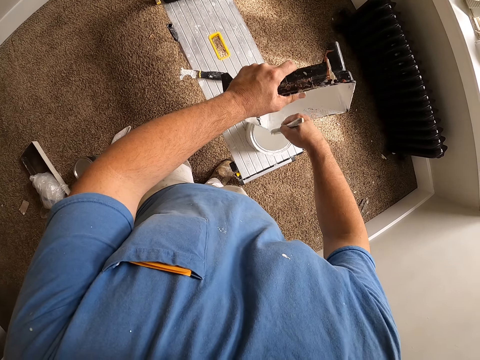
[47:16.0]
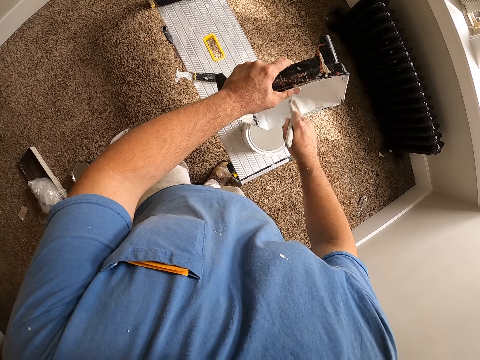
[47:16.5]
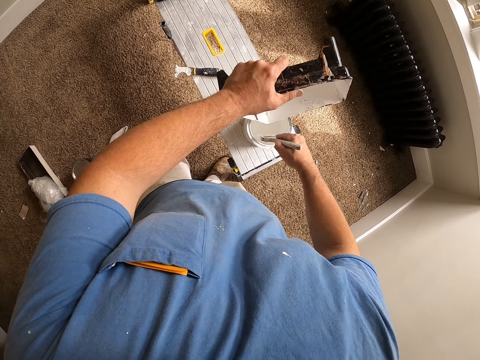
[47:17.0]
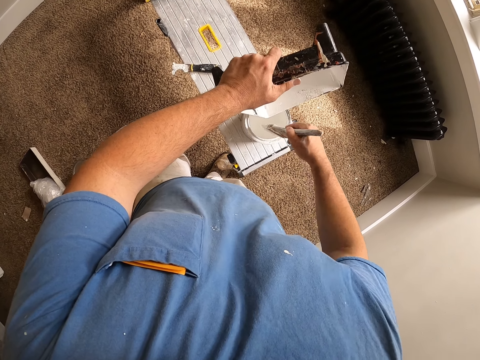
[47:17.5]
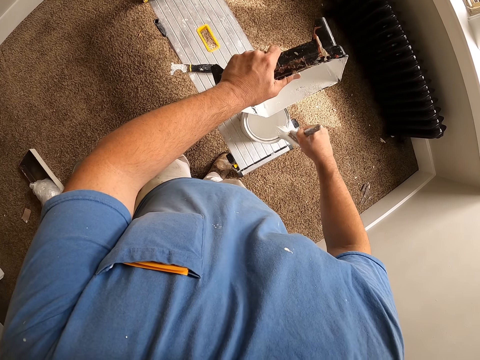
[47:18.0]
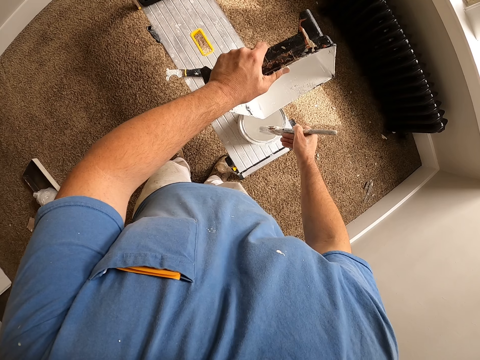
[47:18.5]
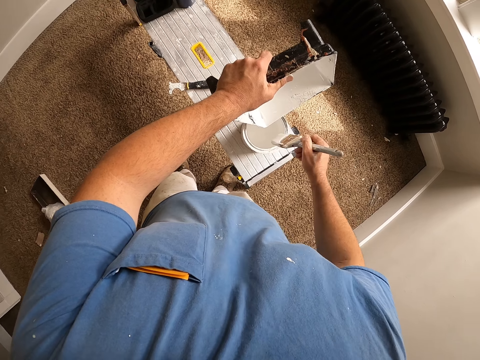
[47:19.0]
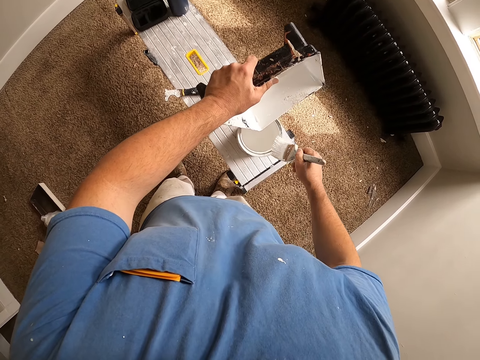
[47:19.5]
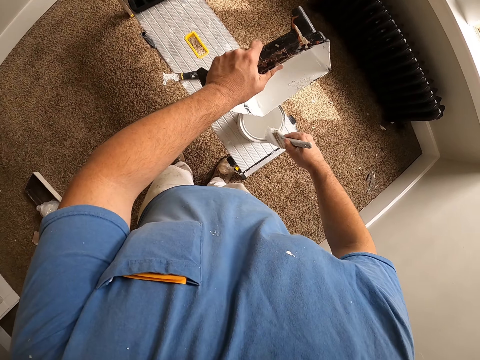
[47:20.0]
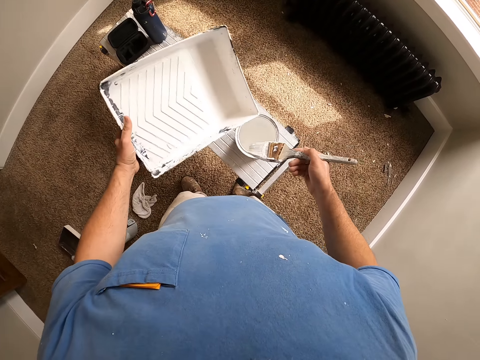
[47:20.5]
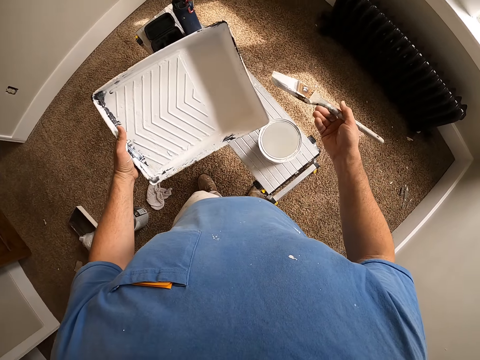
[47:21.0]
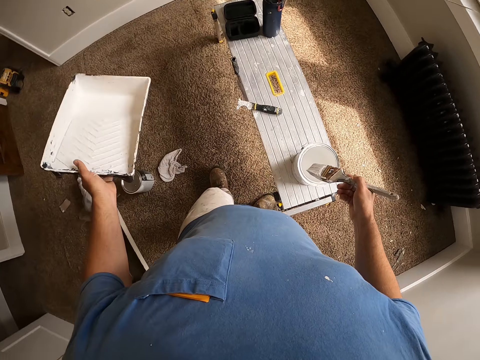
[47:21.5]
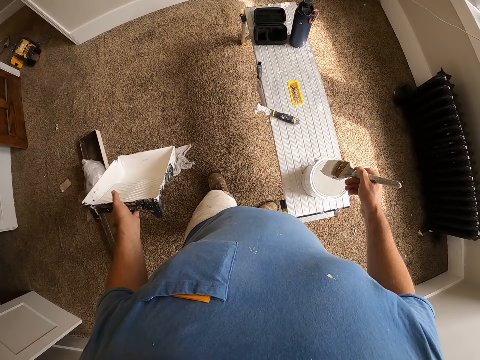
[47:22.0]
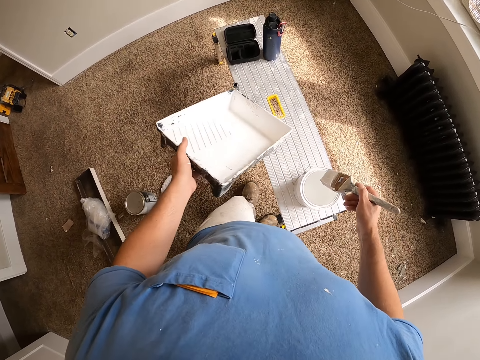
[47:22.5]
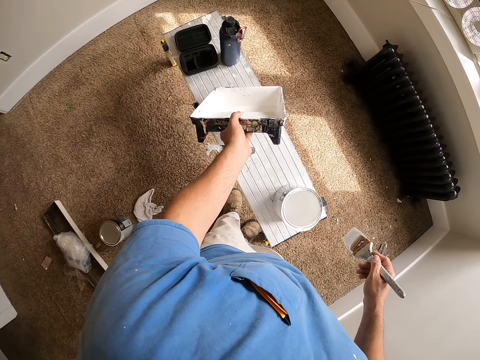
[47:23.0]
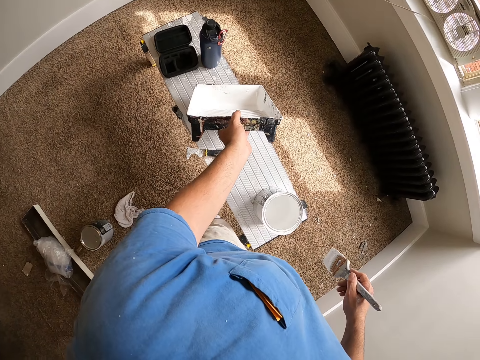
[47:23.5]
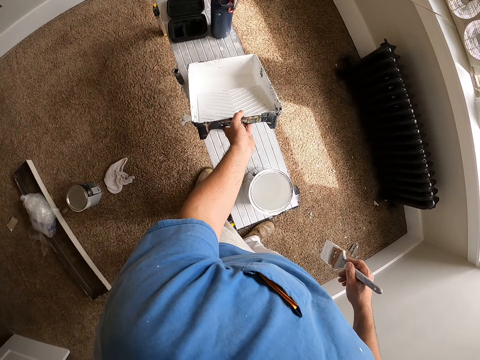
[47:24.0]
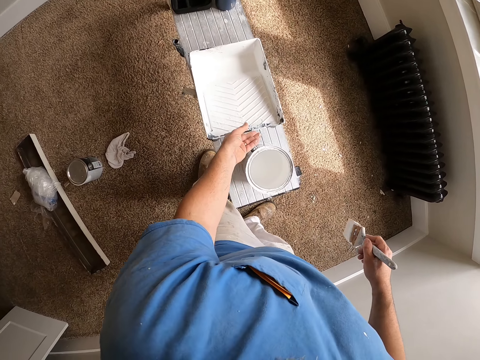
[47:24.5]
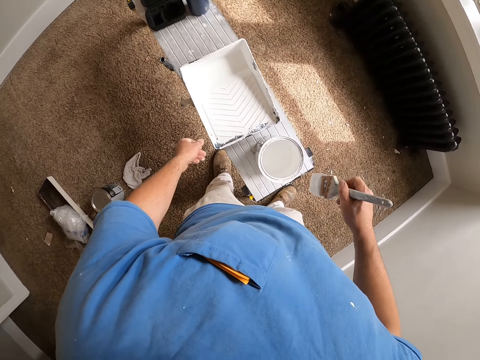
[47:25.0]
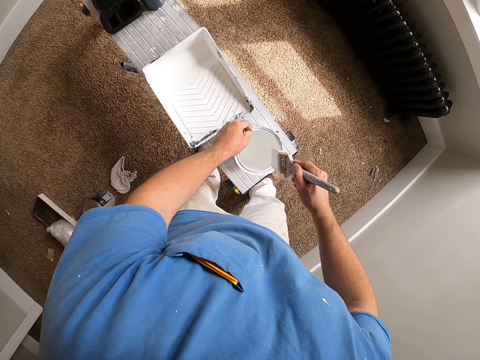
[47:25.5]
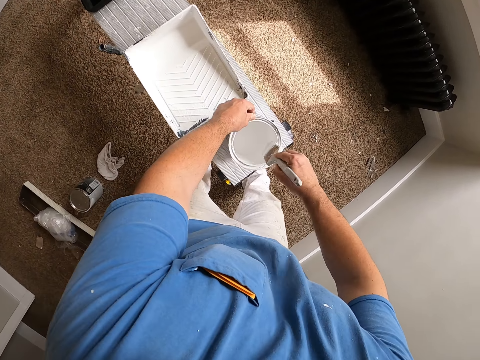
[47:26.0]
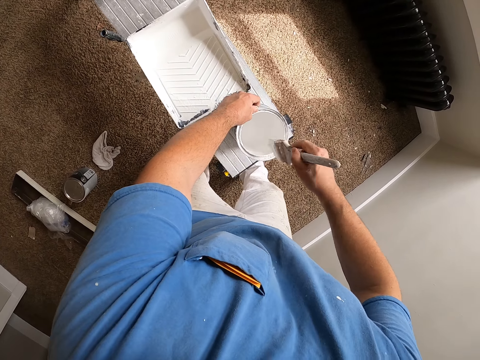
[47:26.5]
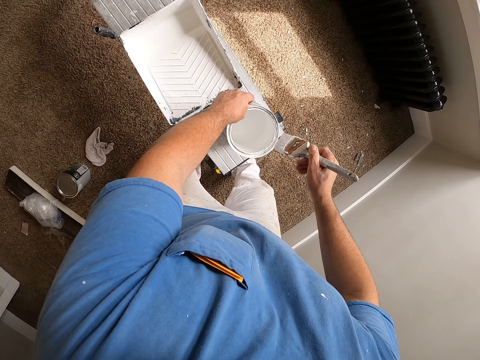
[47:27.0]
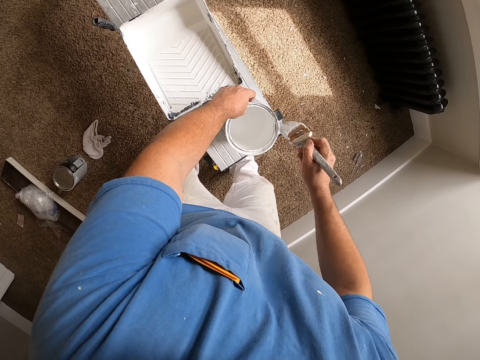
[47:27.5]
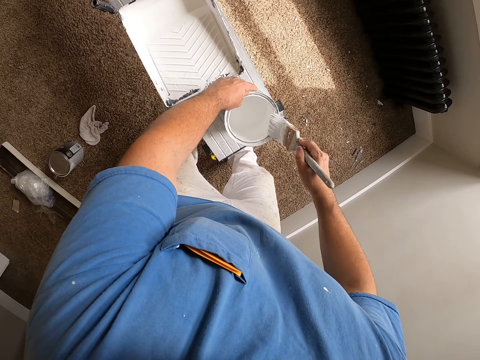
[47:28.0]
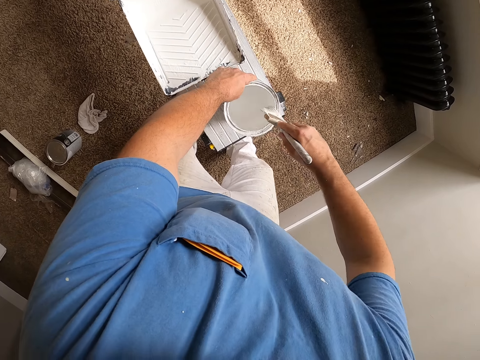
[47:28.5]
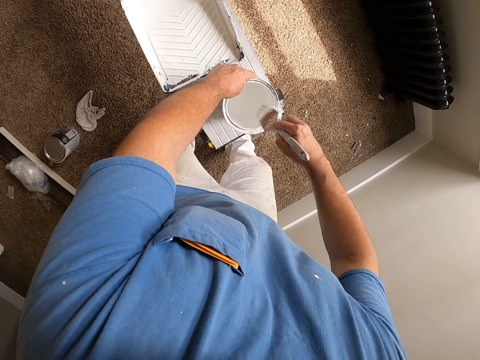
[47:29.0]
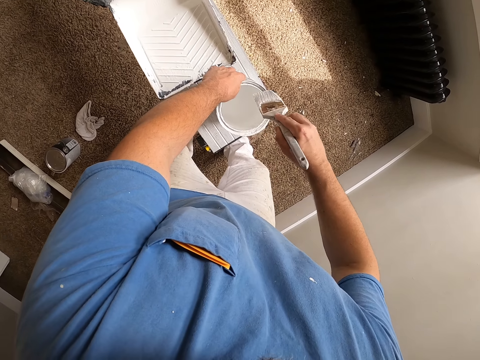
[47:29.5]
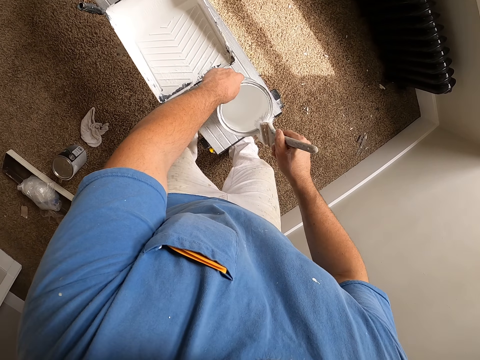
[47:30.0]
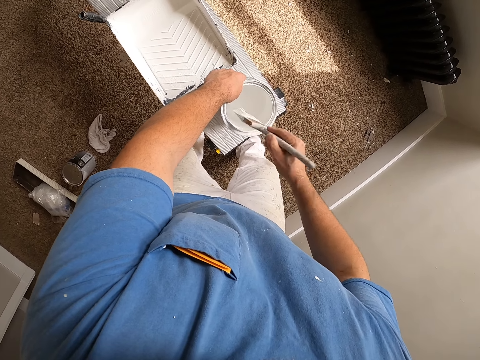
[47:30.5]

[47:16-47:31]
The camera wearer pours paint in the container. They wipe the brush with the container. They lift the container. They place the paint tray on the work stool. They scrape off paint from the paint brush into the paint bucket.

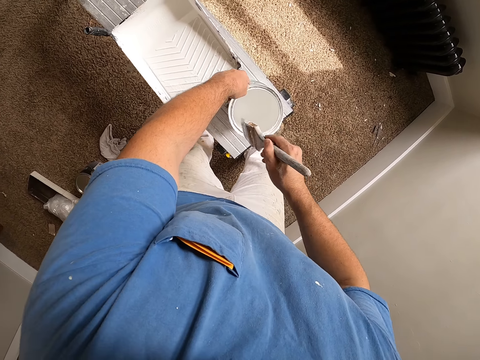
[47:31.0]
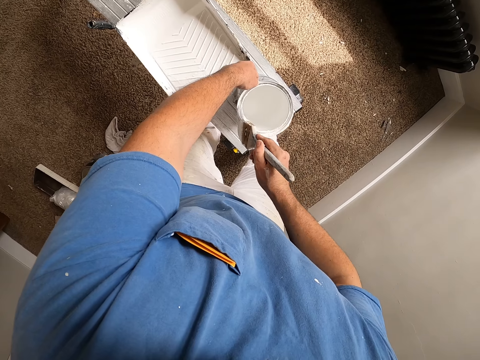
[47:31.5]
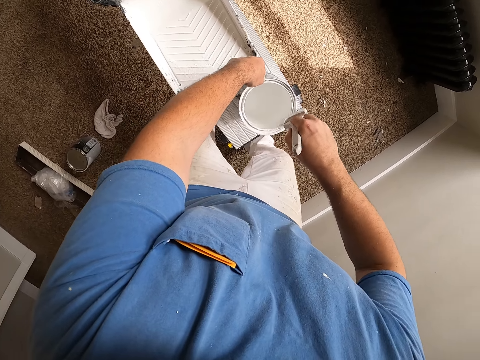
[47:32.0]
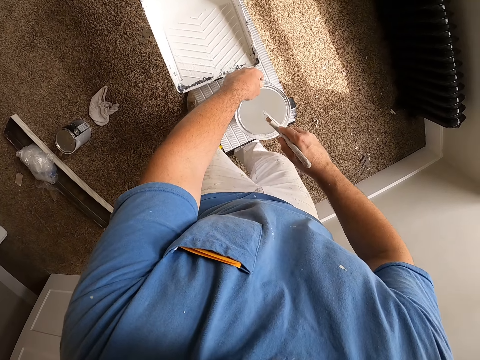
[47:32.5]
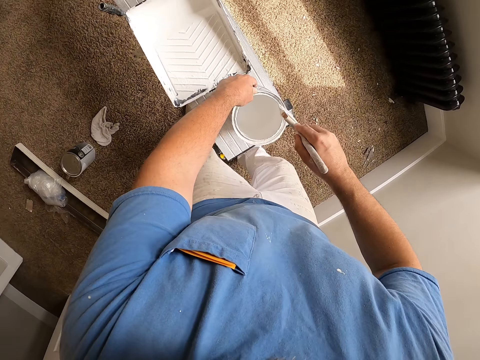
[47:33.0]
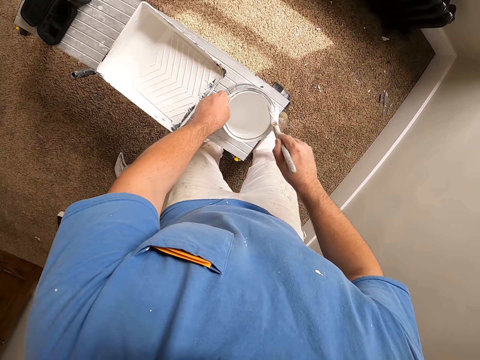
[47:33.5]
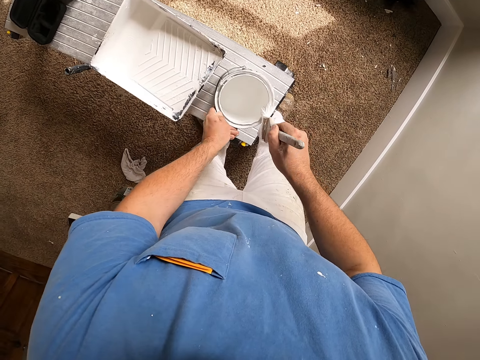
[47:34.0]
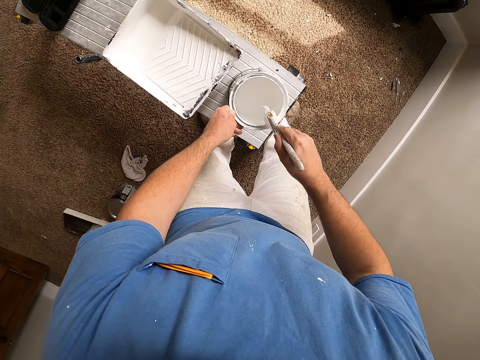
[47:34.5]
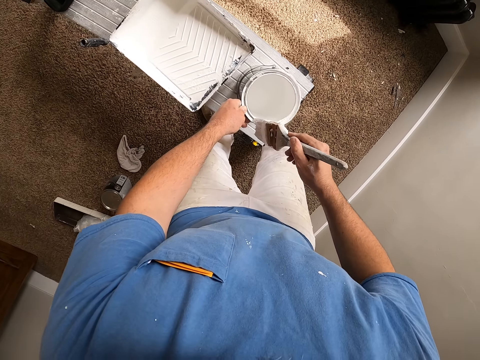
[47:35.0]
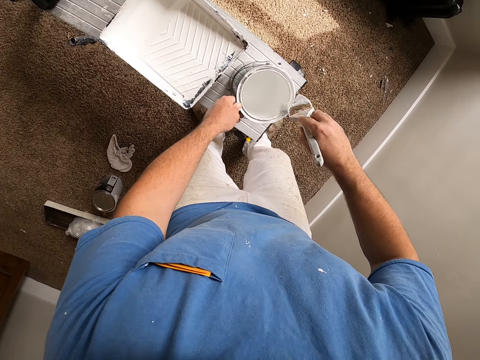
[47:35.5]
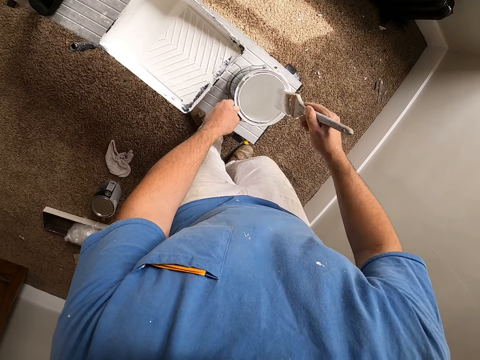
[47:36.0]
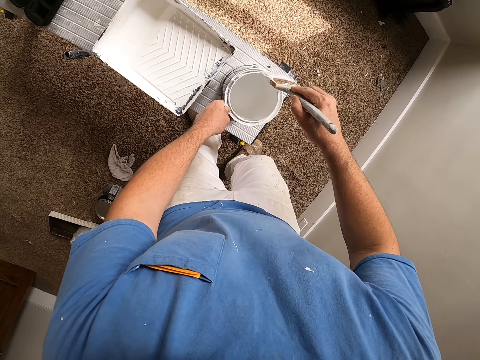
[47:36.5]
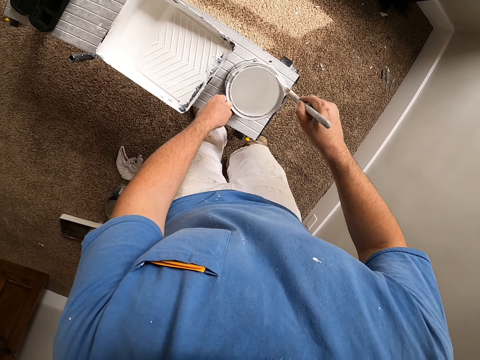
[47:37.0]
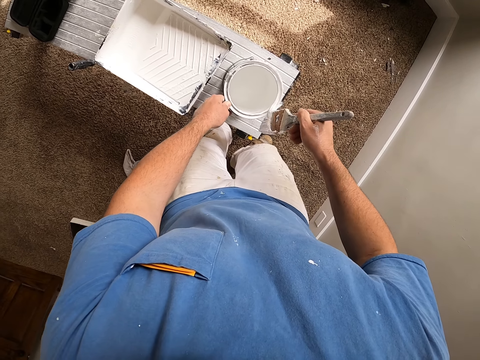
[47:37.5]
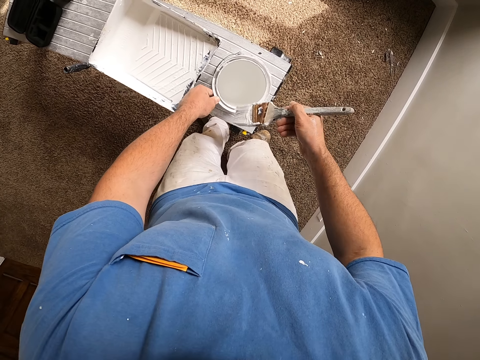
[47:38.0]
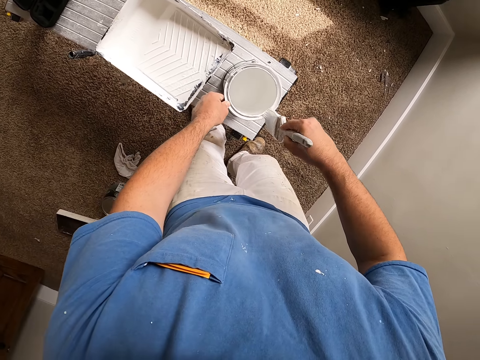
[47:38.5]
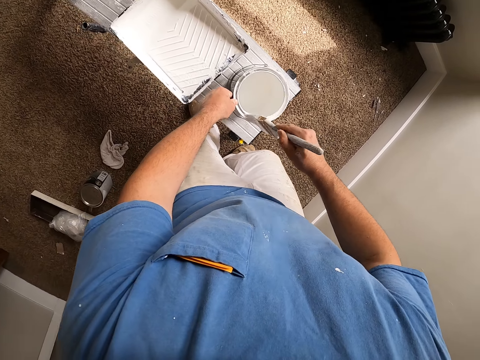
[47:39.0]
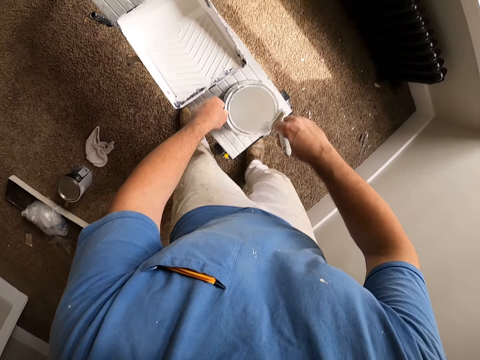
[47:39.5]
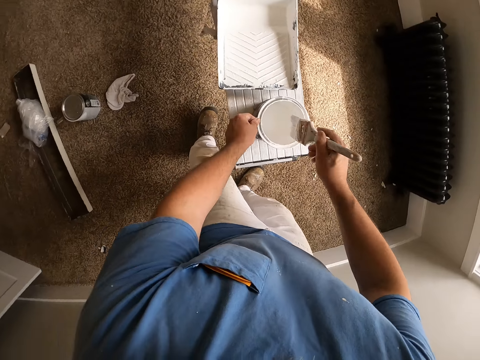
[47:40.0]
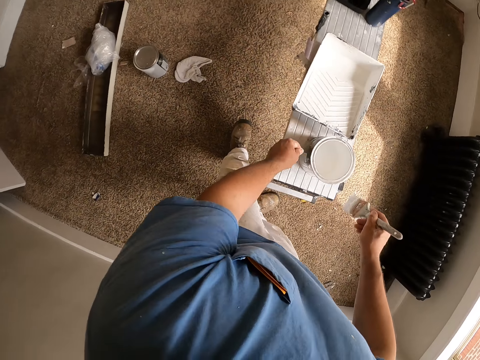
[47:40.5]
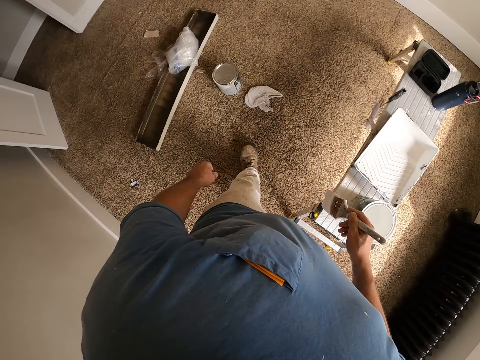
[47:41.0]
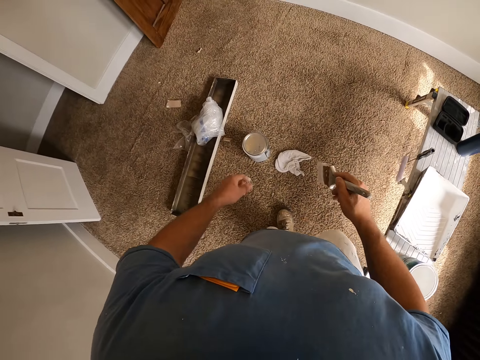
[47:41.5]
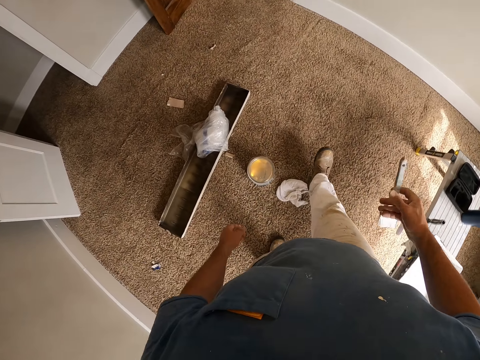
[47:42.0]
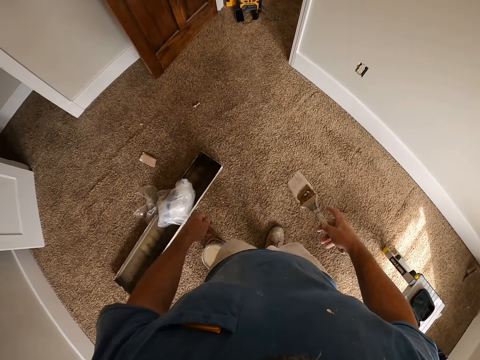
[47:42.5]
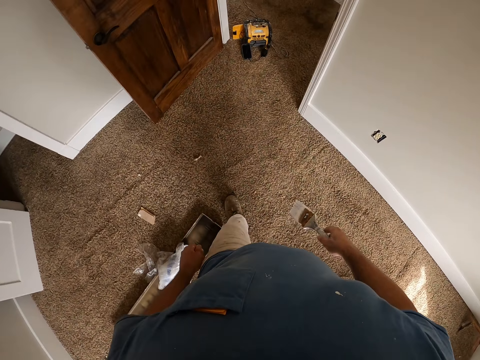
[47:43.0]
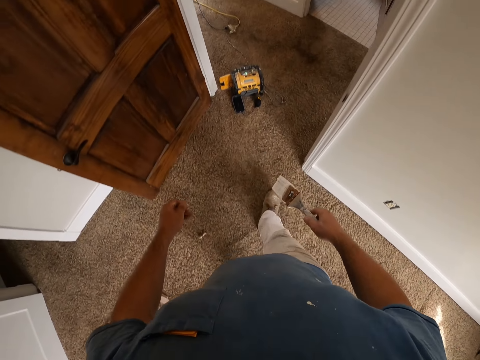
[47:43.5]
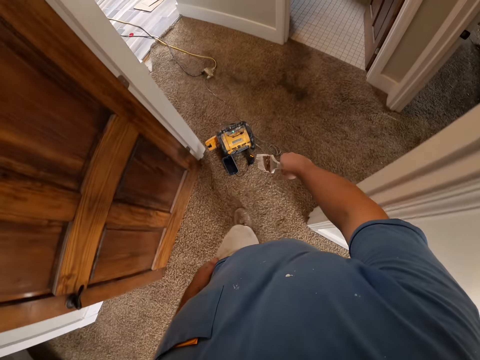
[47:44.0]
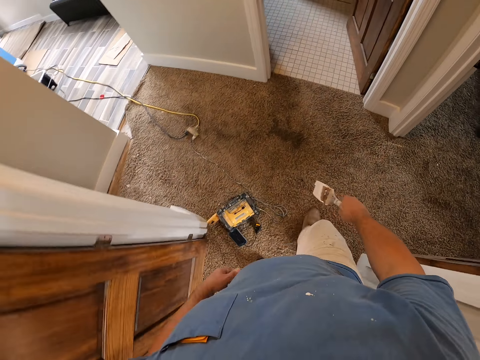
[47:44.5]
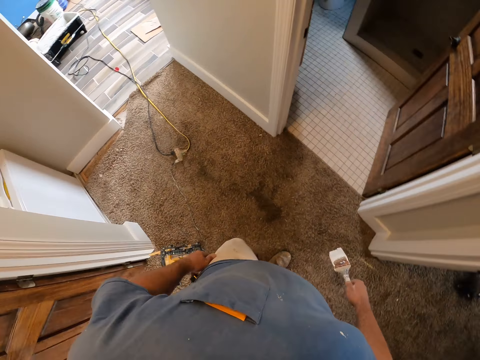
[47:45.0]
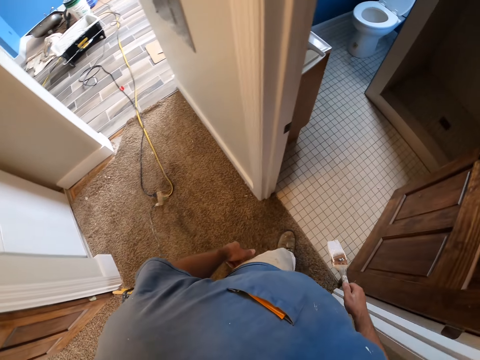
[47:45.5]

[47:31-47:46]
The camera wearer walks to the toilet.
